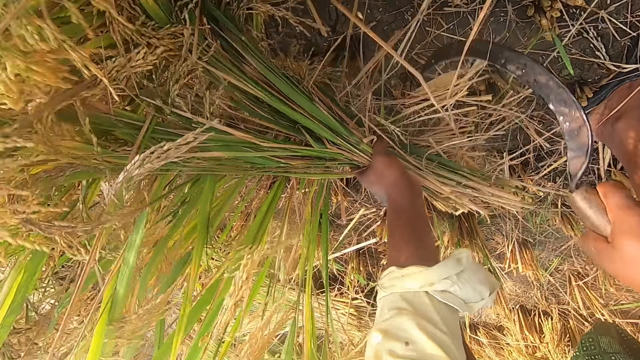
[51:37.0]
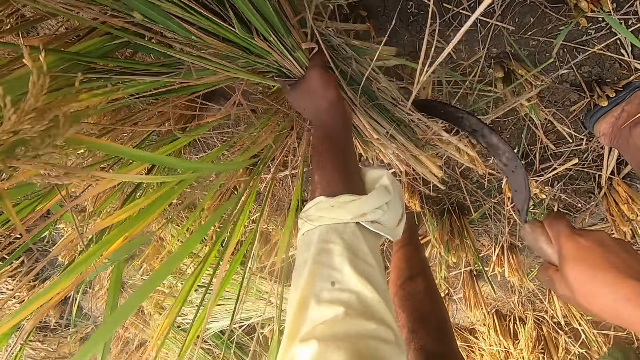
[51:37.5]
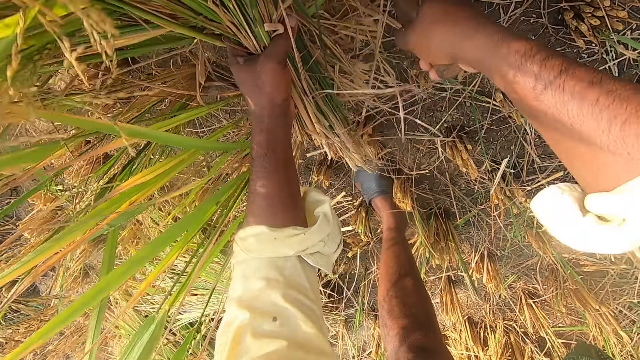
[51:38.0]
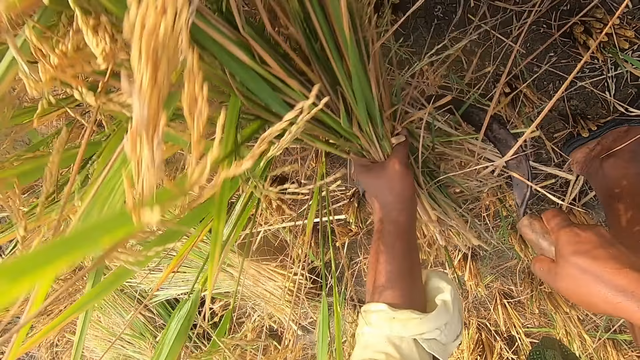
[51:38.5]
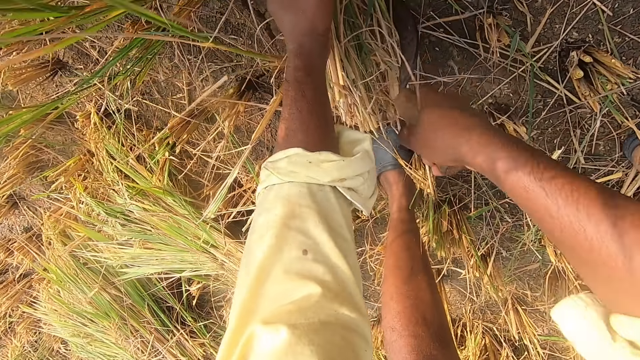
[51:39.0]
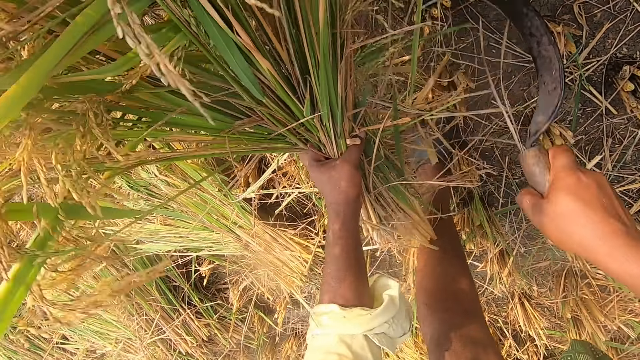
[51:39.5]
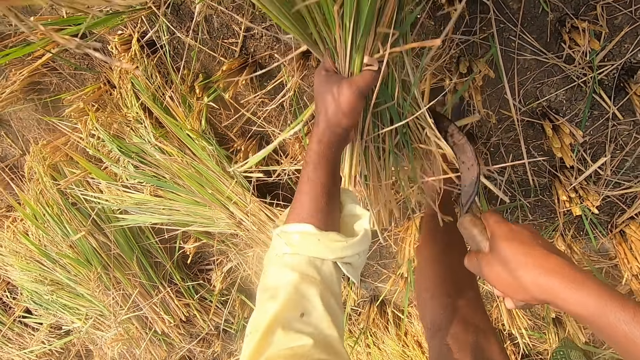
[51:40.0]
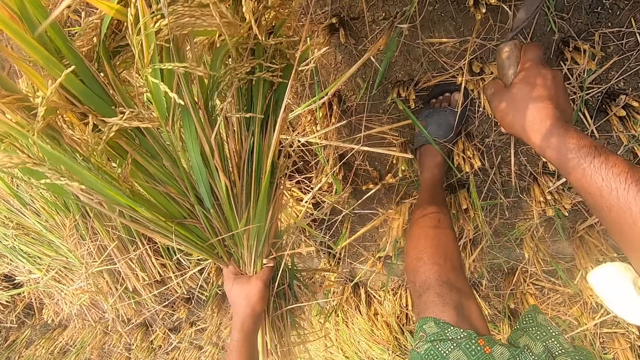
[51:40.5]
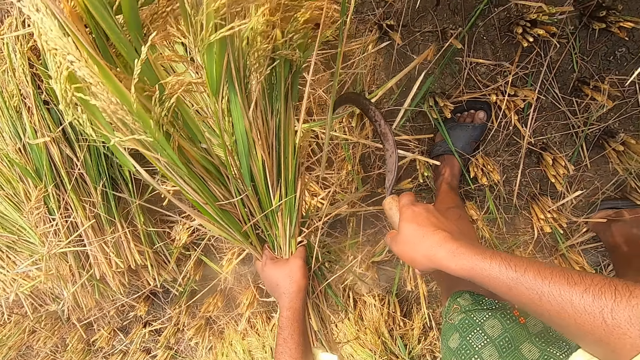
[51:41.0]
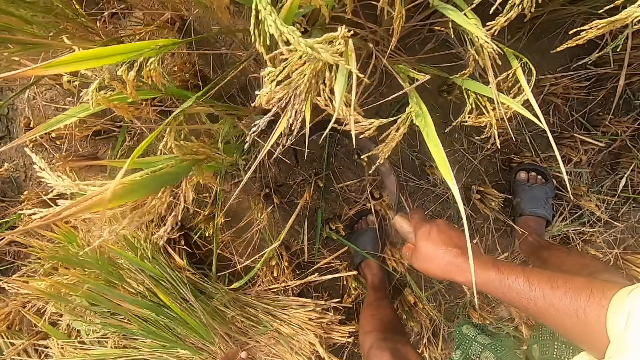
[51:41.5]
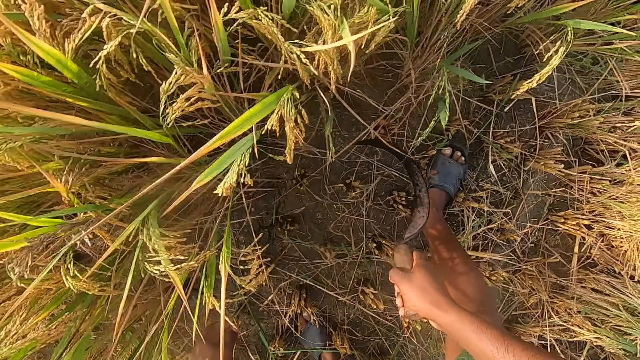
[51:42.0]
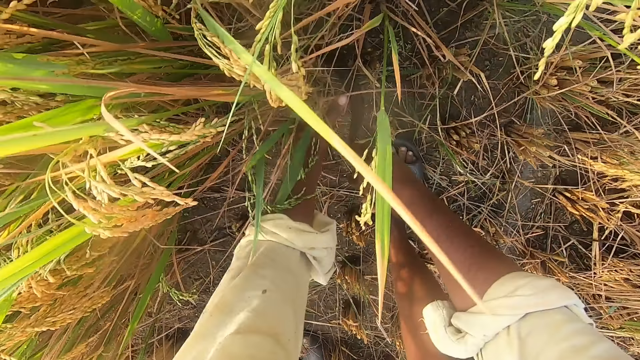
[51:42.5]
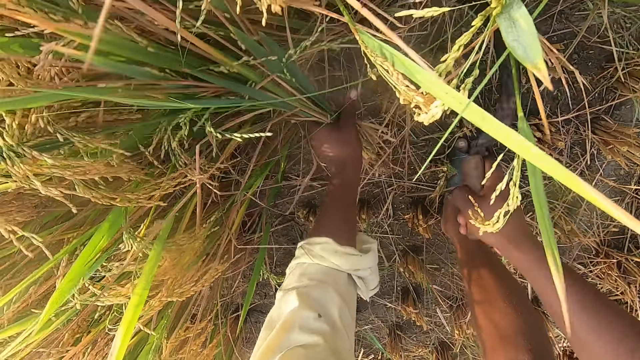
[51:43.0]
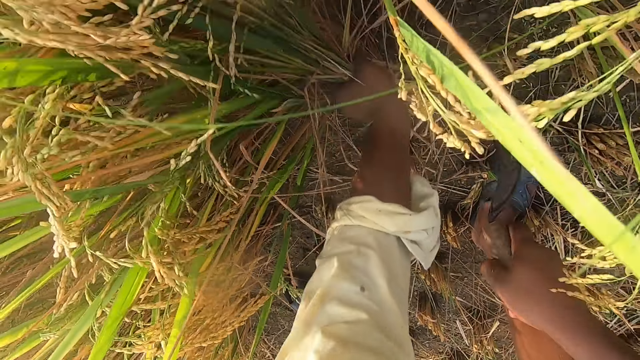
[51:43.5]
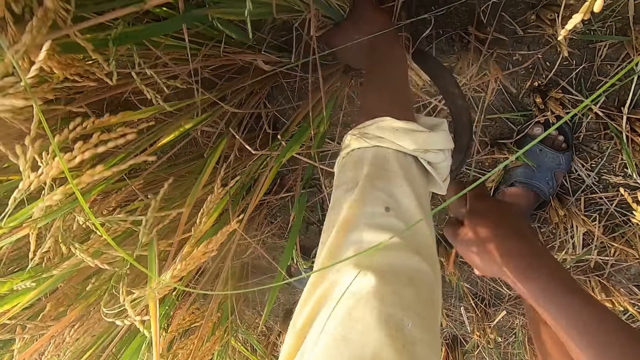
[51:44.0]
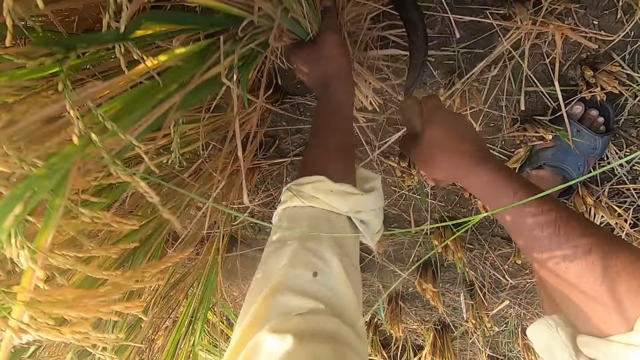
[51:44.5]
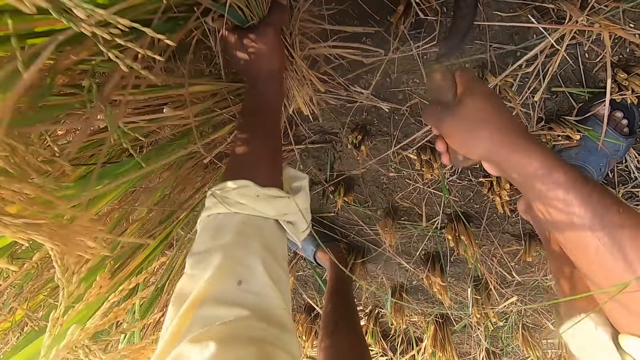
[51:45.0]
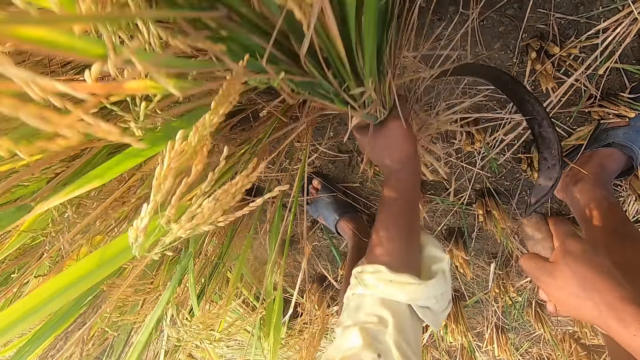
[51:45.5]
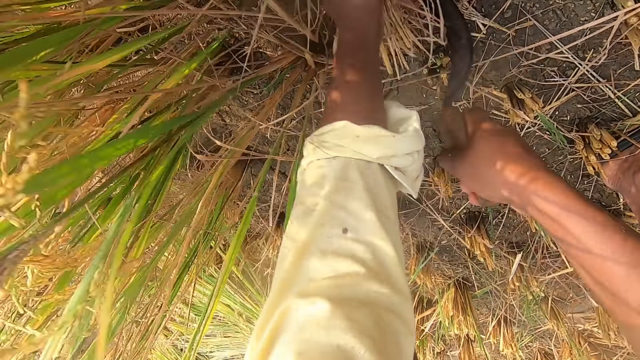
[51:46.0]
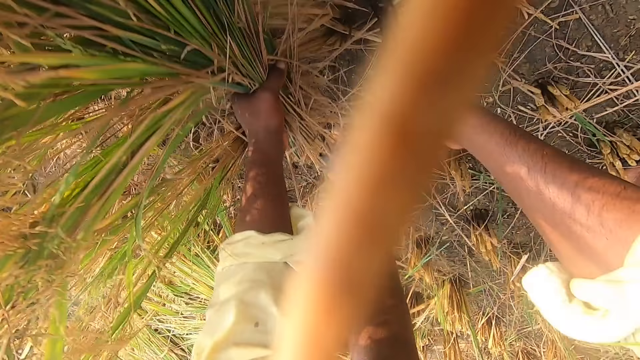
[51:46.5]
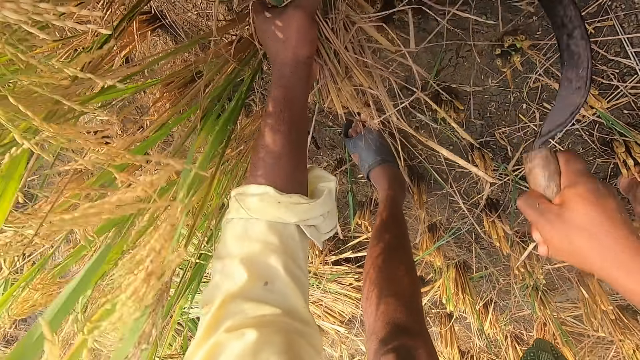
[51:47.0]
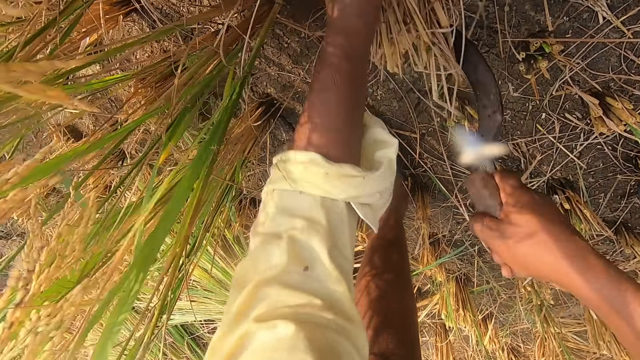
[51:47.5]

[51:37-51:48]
The camera wearer drops the hay or napier grass on the ground. They cut the napier grass using a hand sickle tool.

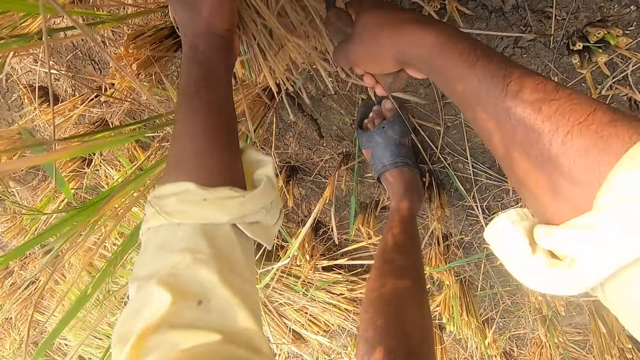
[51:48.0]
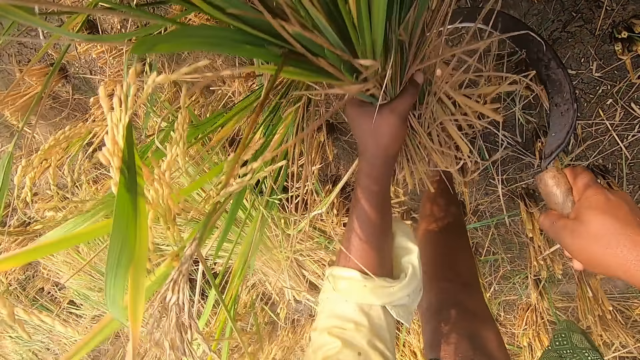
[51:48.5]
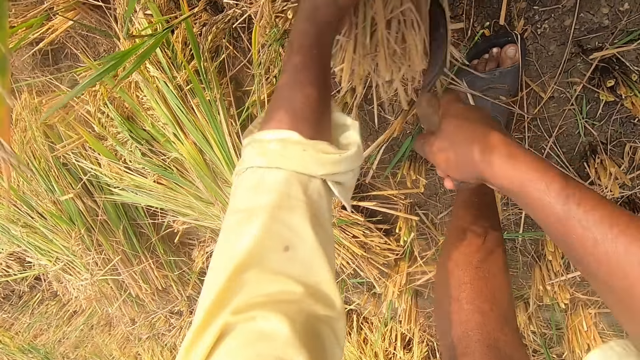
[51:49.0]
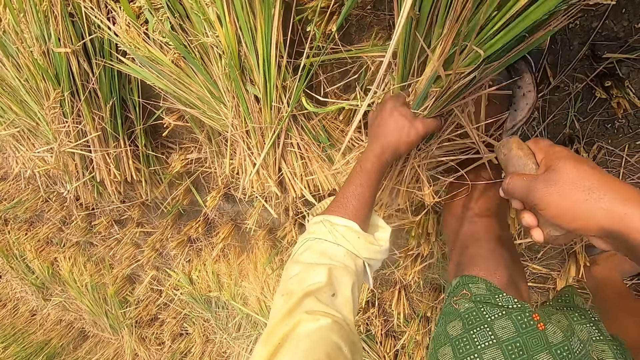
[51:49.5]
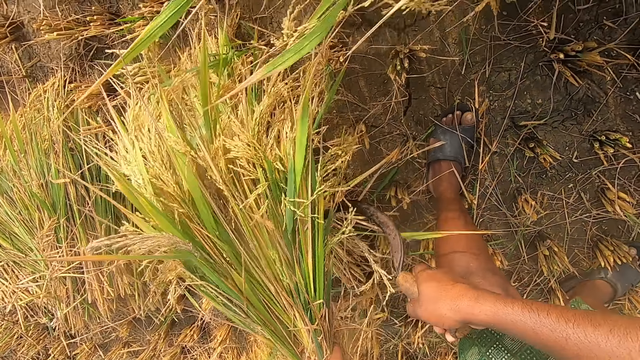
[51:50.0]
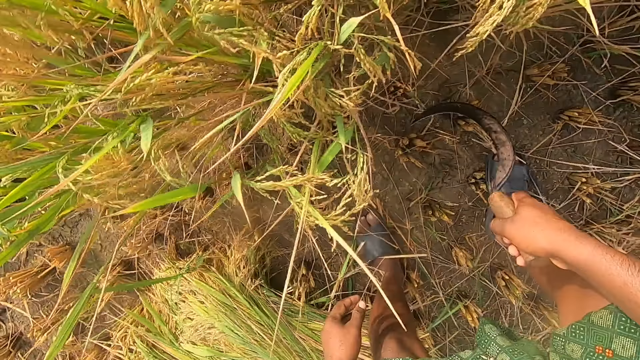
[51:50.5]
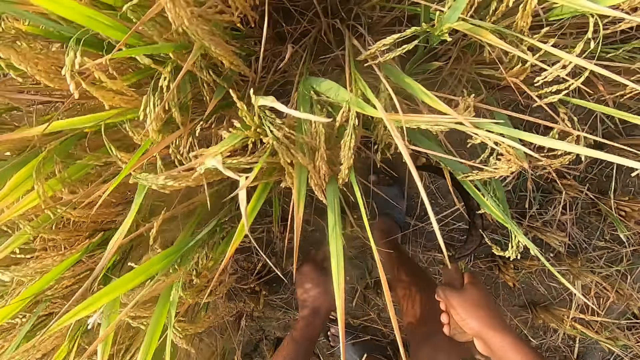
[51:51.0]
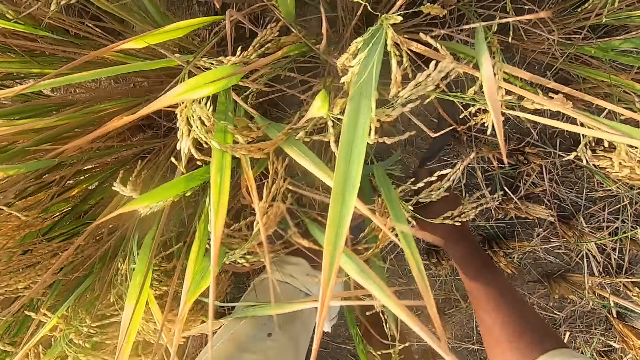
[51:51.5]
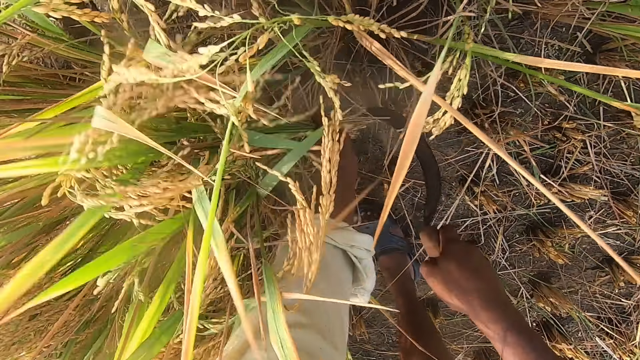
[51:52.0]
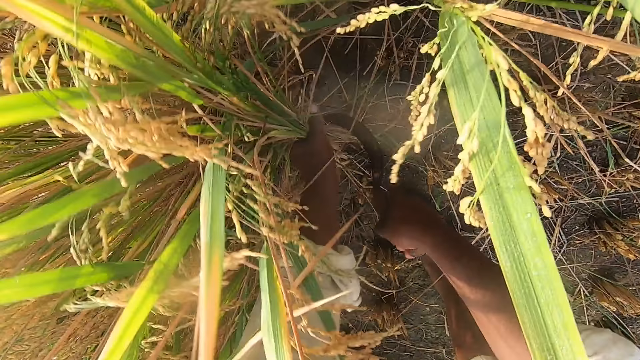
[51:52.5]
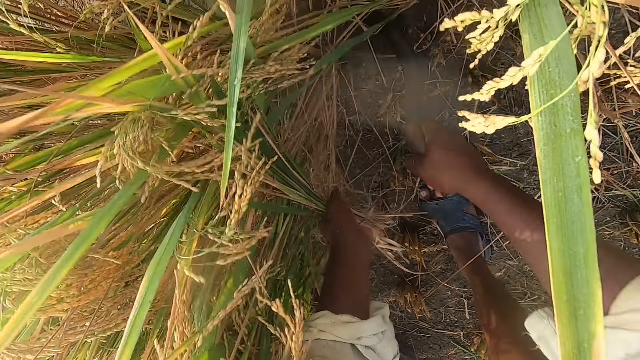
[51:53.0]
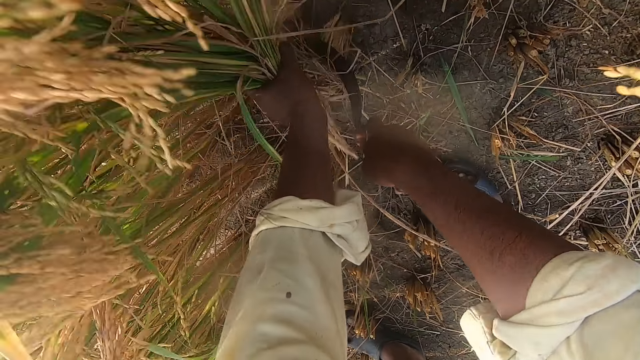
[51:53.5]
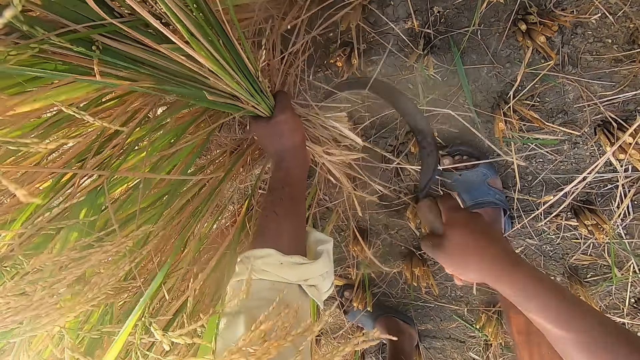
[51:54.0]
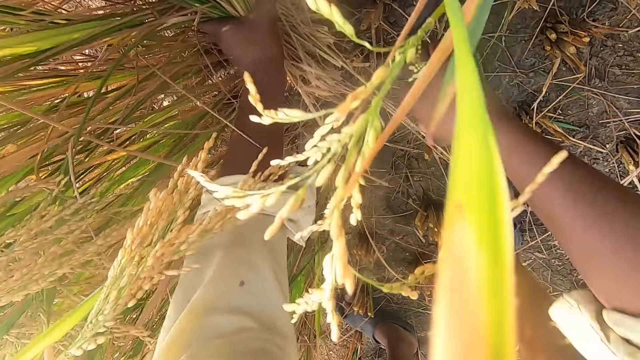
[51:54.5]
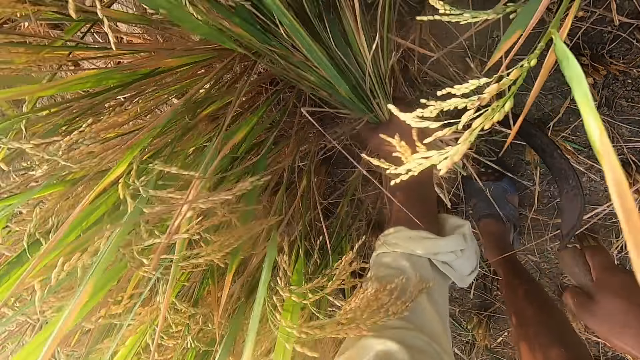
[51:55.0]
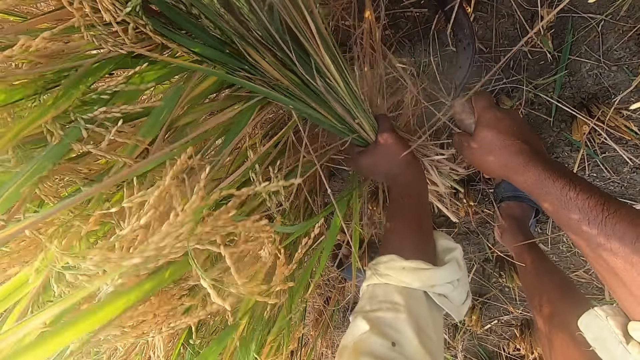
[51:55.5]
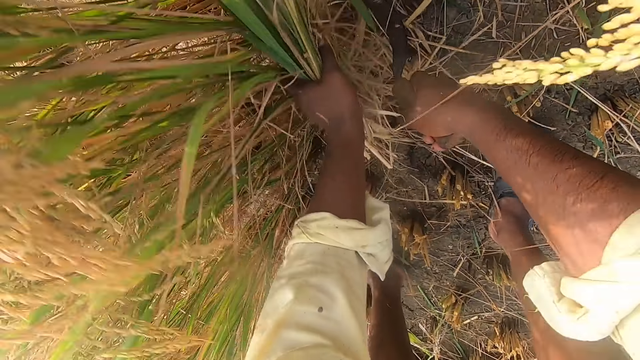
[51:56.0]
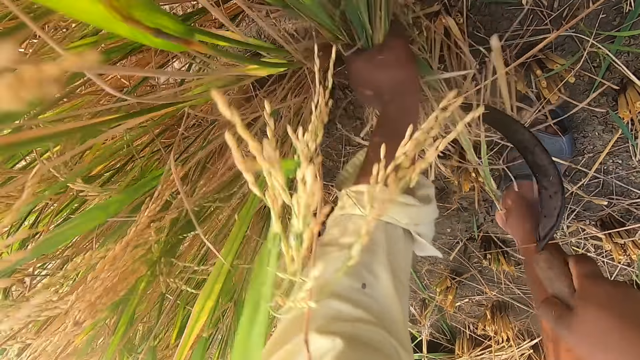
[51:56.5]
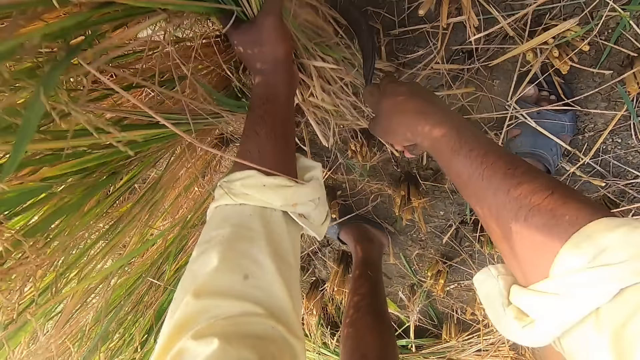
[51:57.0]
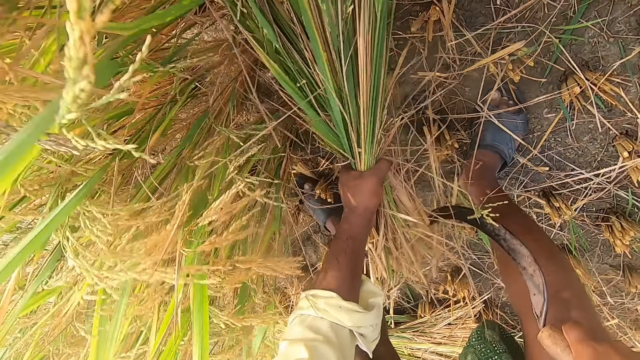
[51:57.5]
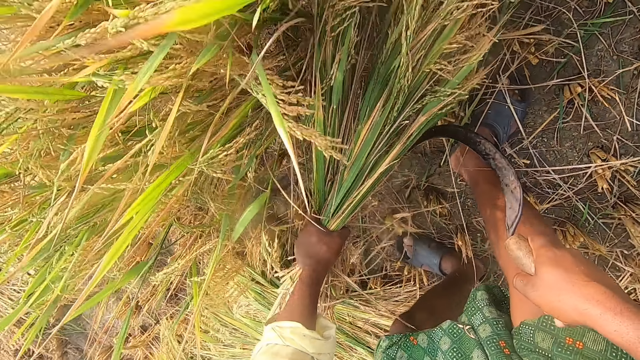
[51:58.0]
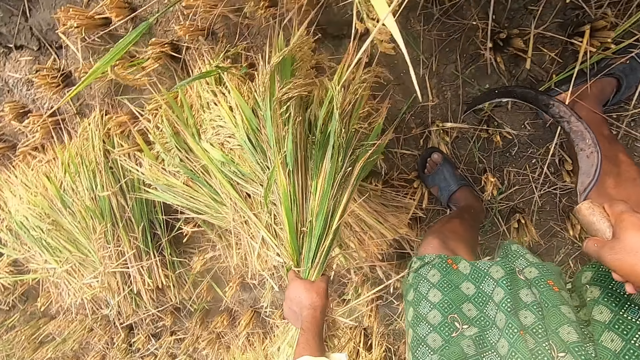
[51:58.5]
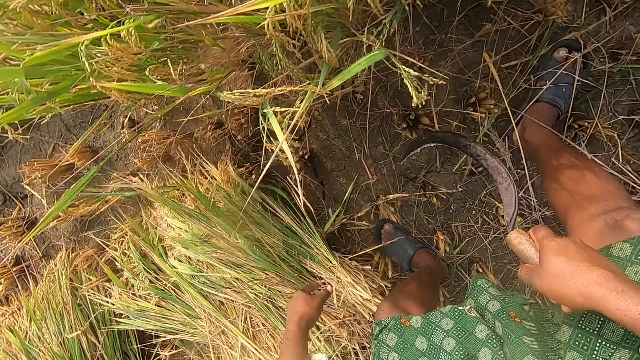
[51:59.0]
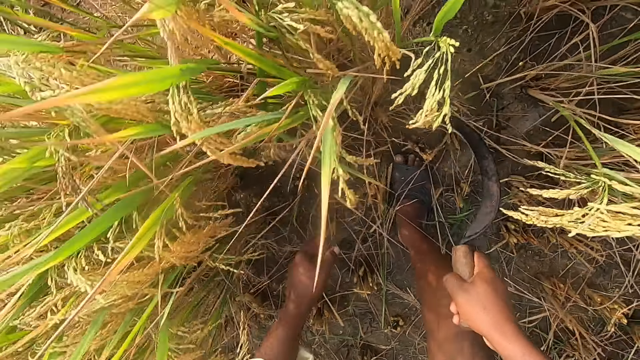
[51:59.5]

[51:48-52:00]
The camera wearer throws the napier grass on the ground. They cut the napier grass using a hand sickle tool. They throw the napier grass on the ground.
